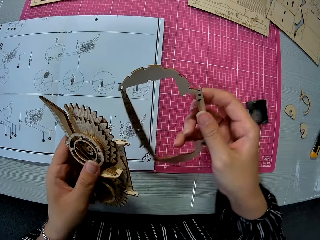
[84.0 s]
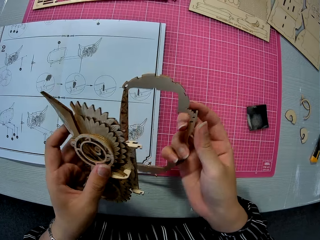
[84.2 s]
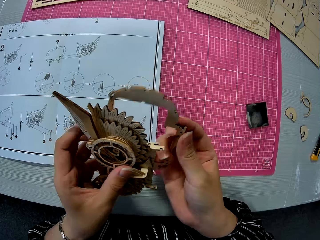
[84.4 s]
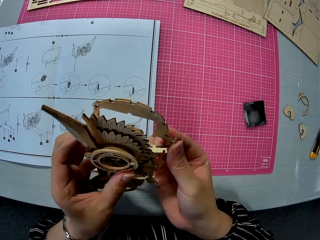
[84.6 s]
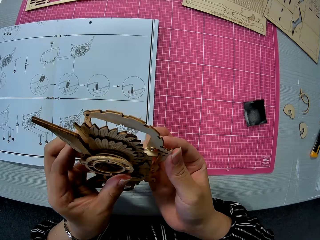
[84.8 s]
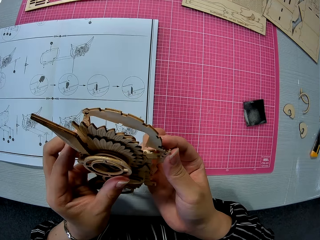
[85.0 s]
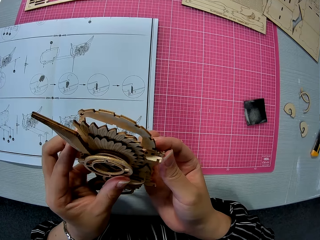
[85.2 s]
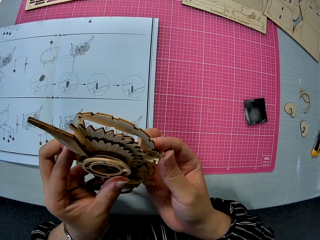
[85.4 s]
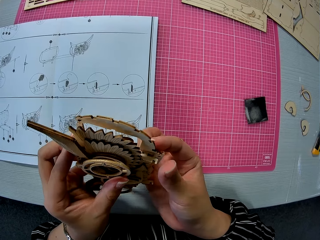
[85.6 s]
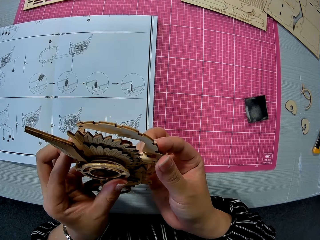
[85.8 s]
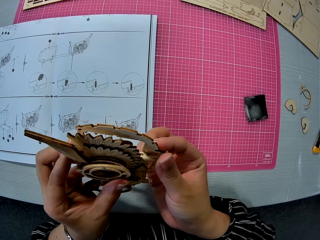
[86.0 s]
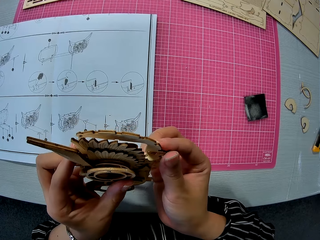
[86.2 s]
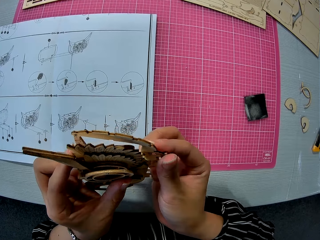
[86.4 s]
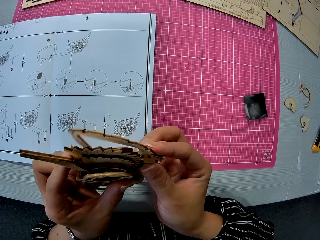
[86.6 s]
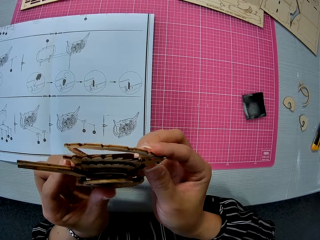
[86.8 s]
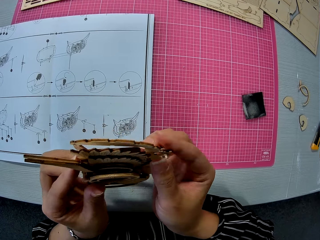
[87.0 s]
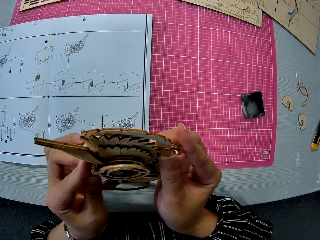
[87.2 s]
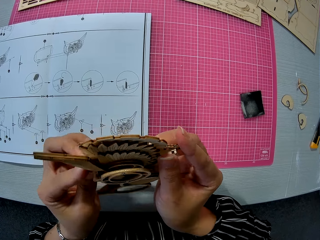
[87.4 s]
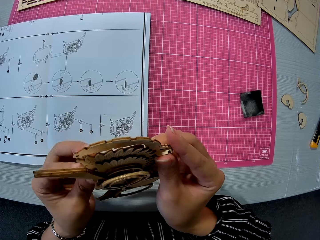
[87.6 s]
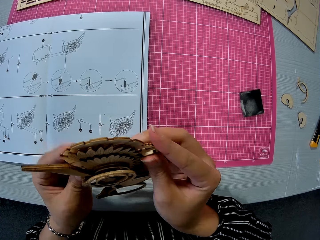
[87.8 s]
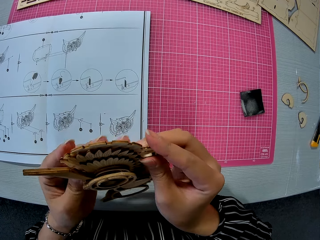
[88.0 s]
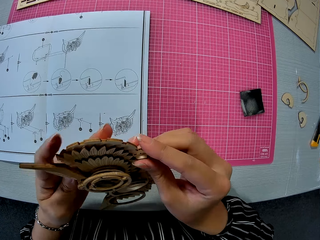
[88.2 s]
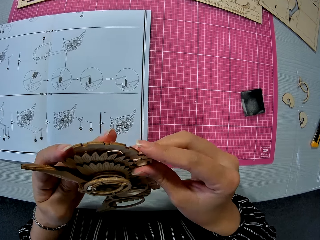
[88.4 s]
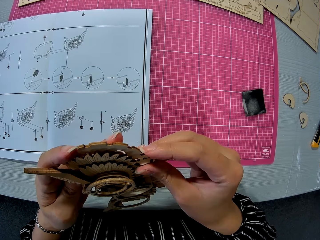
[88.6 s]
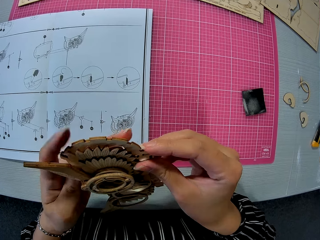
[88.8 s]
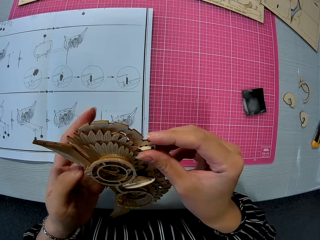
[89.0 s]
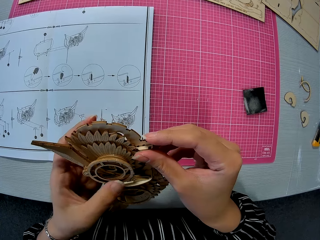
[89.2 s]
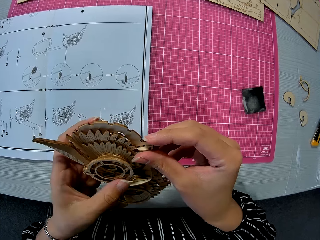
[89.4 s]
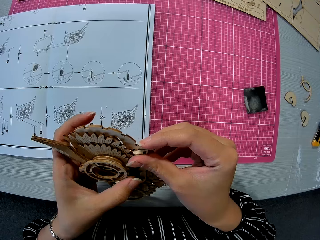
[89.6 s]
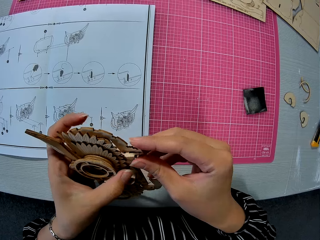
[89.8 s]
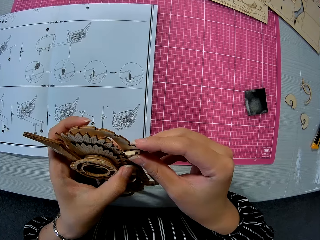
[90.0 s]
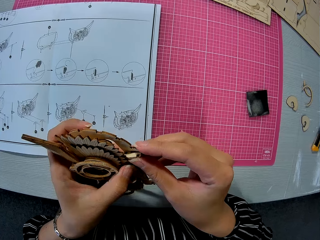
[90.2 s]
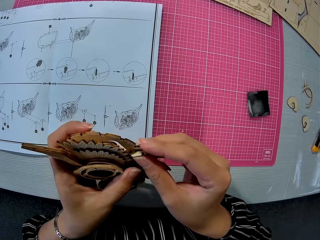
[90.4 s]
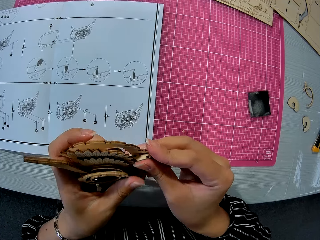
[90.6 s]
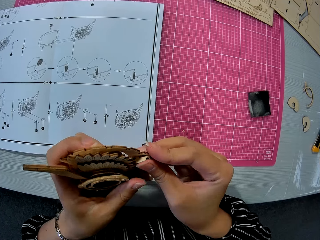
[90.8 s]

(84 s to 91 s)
The camera wearer takes the frame from the table. They fix the frame onto the wood puzzle owl.

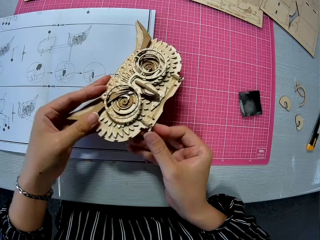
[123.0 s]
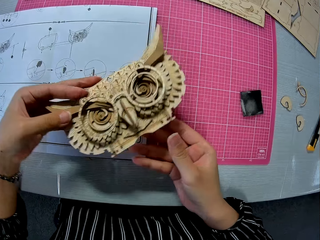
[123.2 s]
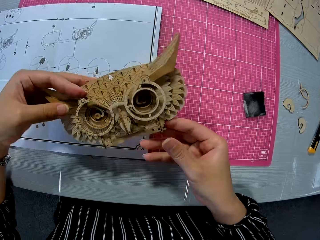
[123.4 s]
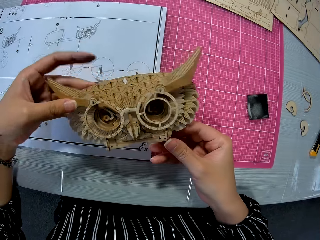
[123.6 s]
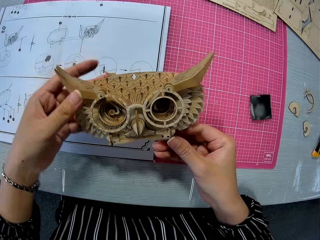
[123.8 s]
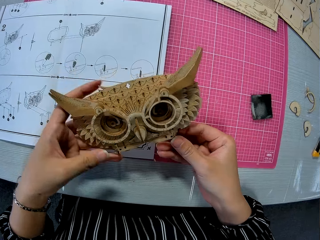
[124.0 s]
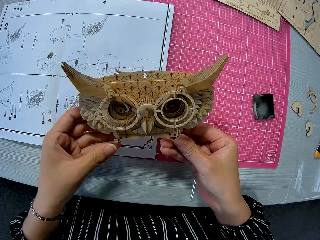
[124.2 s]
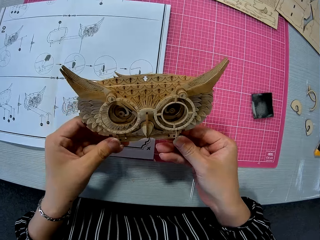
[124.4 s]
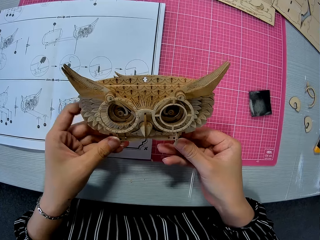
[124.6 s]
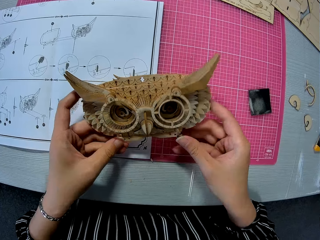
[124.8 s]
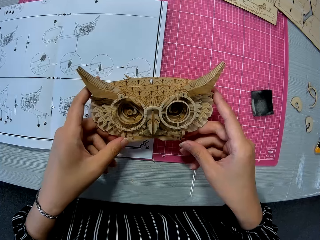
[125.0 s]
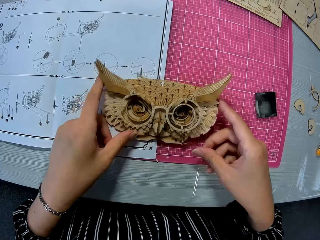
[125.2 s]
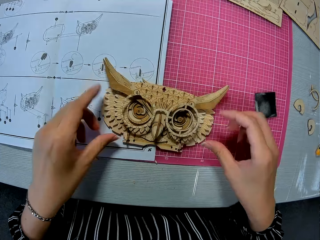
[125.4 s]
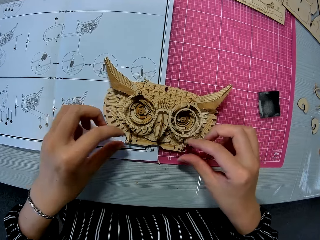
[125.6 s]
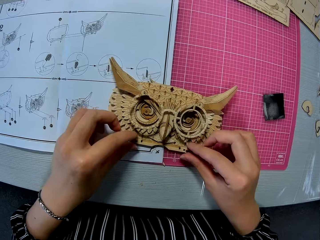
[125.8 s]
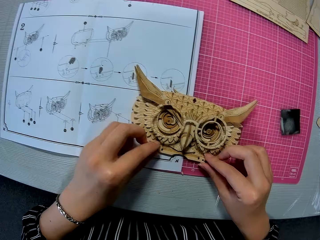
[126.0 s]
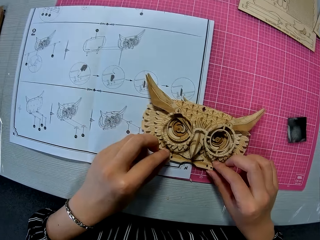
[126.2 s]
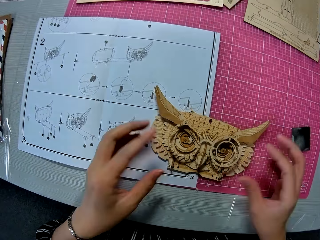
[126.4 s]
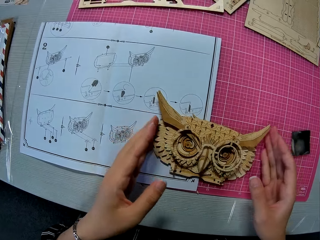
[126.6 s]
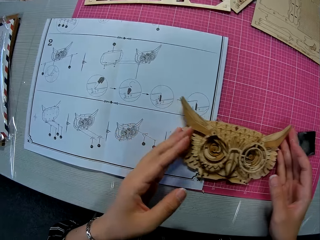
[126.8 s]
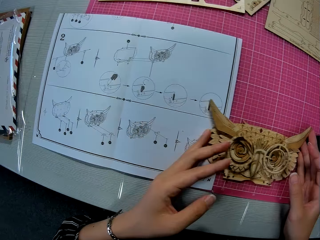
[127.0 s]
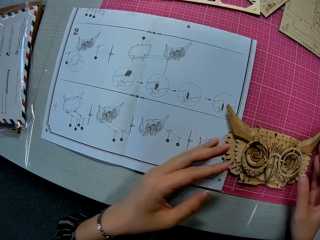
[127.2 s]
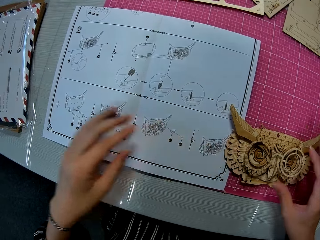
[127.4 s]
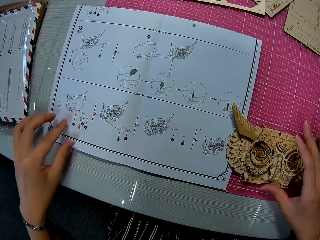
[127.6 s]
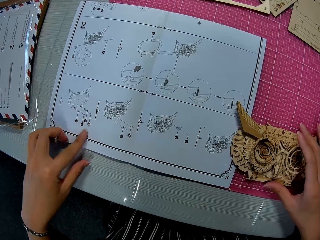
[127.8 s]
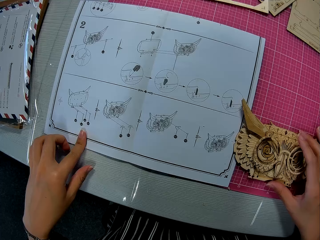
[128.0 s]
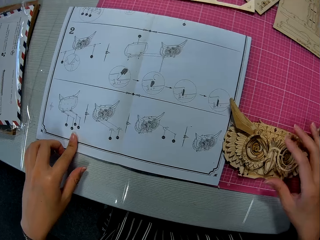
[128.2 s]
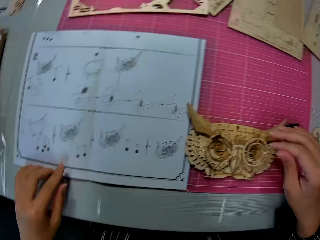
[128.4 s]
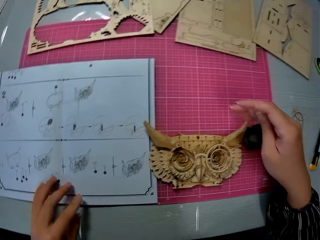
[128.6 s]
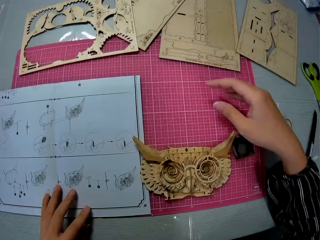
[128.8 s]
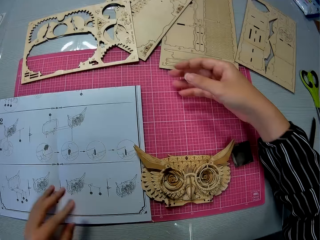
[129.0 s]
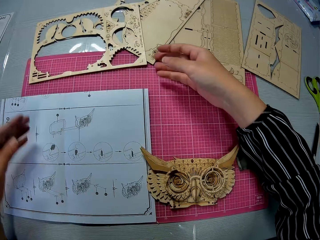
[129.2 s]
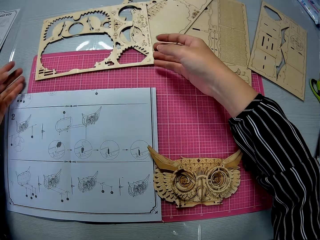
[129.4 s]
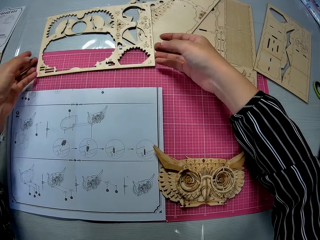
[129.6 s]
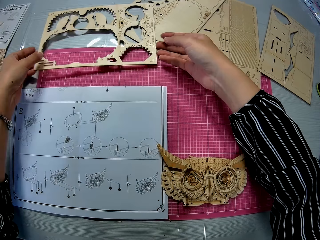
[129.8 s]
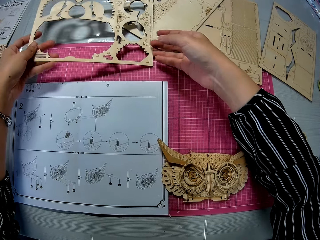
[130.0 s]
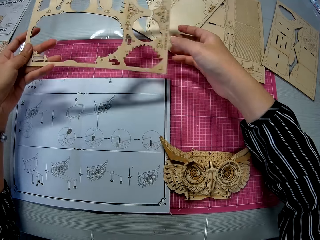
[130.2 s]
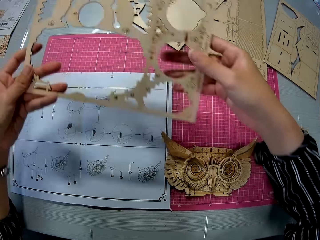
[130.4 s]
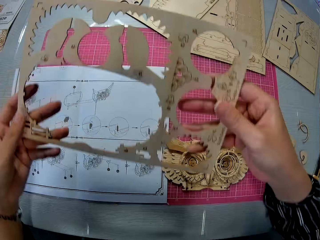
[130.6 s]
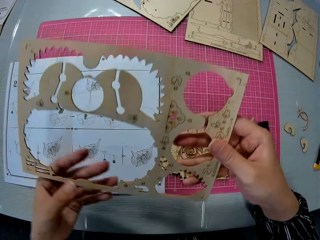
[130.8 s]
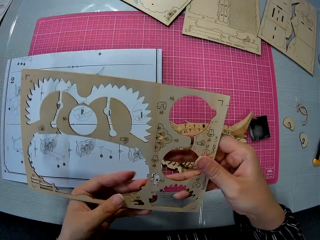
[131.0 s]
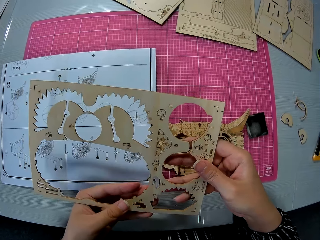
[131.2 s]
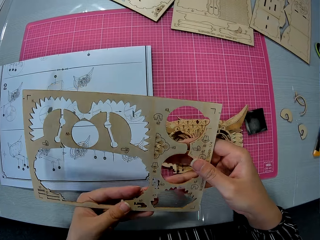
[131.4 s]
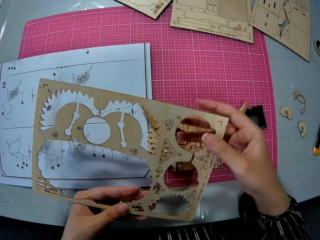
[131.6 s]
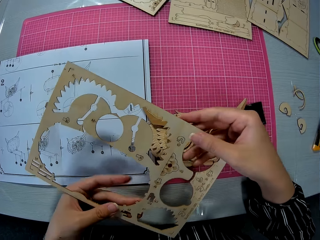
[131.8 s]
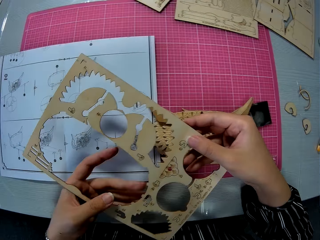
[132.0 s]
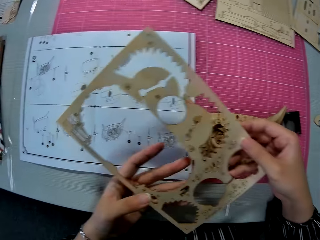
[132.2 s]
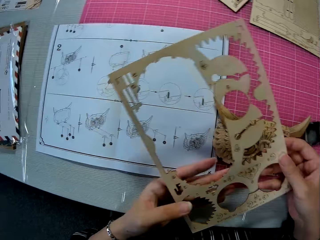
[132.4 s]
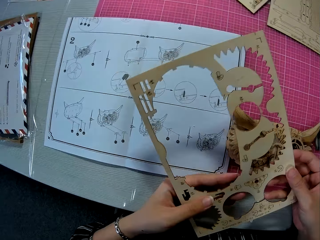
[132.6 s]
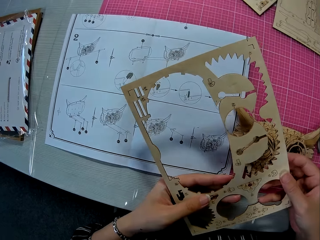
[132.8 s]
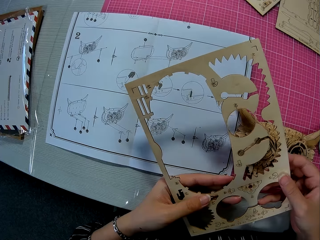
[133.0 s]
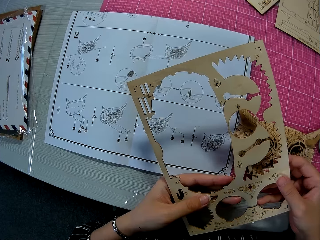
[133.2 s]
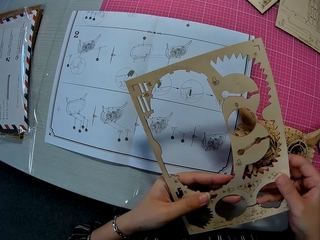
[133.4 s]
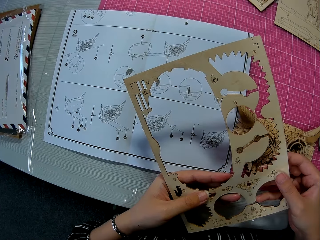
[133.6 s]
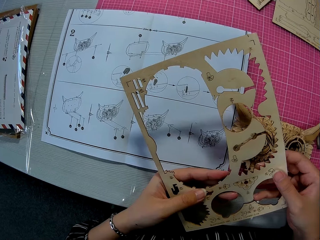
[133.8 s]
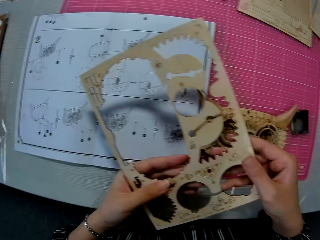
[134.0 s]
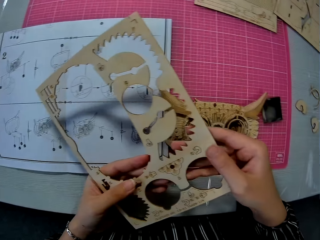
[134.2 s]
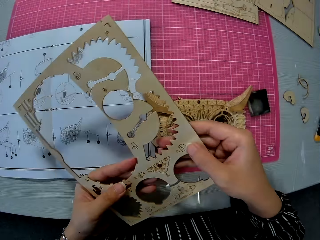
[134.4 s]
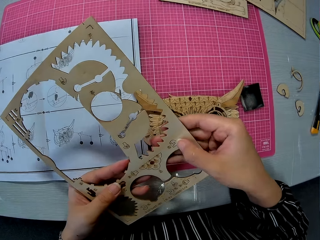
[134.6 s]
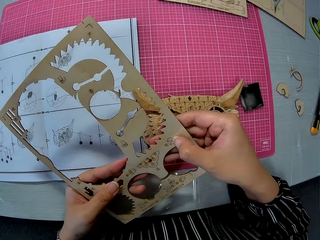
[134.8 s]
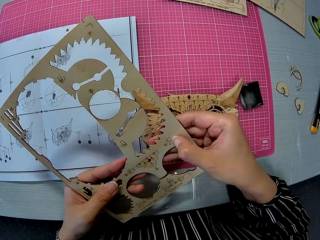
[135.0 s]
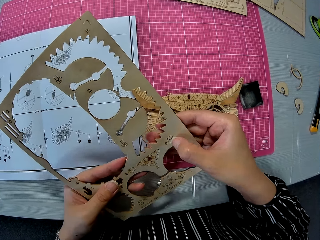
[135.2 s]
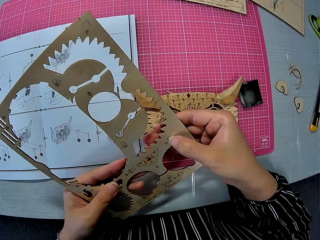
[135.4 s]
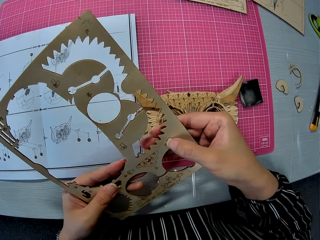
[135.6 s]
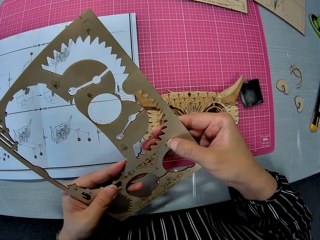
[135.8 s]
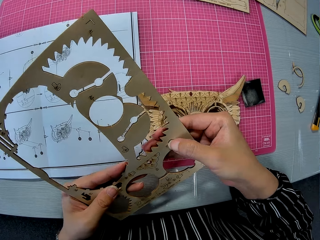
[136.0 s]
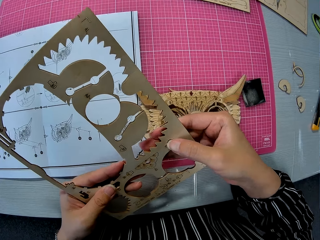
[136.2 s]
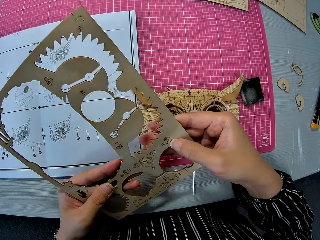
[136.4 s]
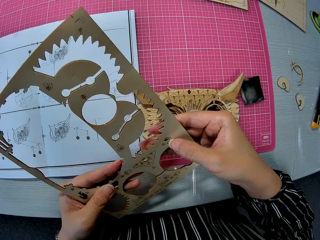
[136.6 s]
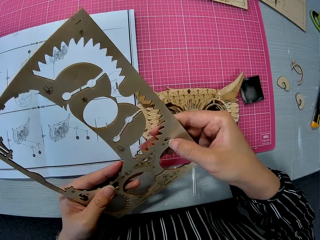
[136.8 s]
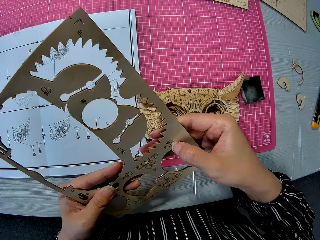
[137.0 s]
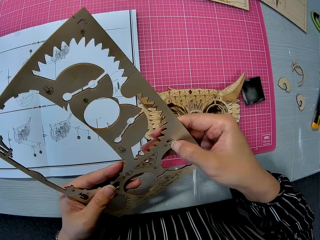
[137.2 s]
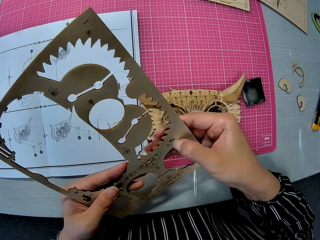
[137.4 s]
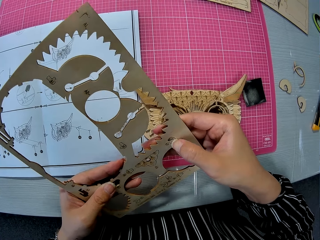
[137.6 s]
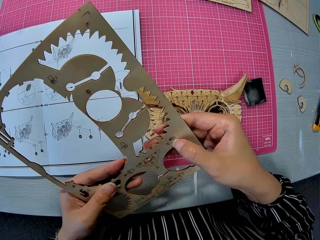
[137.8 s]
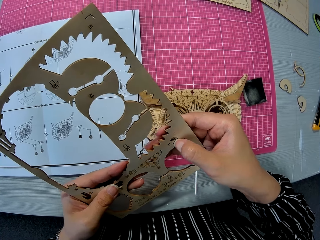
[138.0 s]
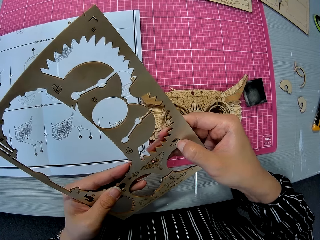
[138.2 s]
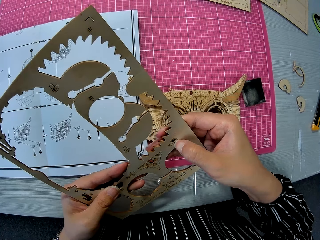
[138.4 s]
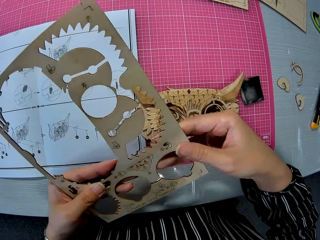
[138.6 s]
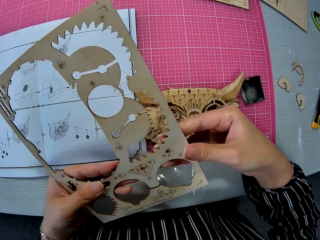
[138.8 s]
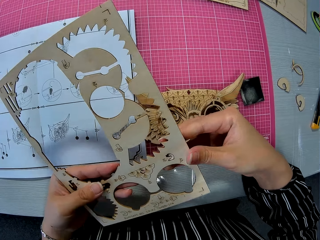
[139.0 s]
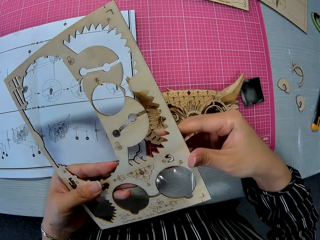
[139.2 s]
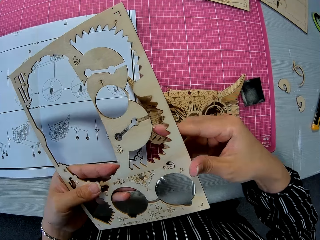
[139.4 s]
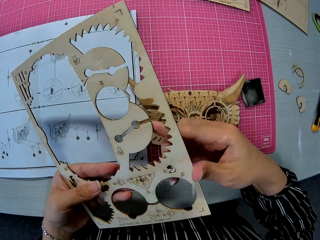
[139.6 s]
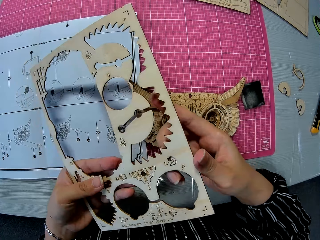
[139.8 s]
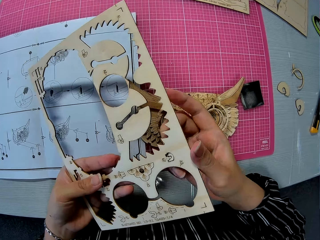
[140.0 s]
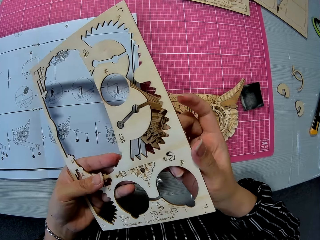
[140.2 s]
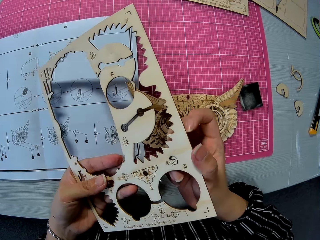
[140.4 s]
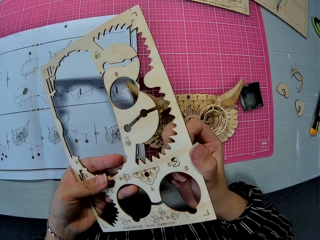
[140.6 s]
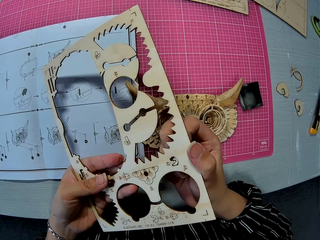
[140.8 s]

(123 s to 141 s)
The camera wearer drops the assembled puzzle piece on the paper instruction. She moves the assembled puzzle piece to the cutting mat. She places her left index finger on the paper instruction. She picks up a wooden puzzle sheet on the cutting mat. She holds the wooden puzzle in hand. She picks out a small piece from the wooden puzzle sheet.
